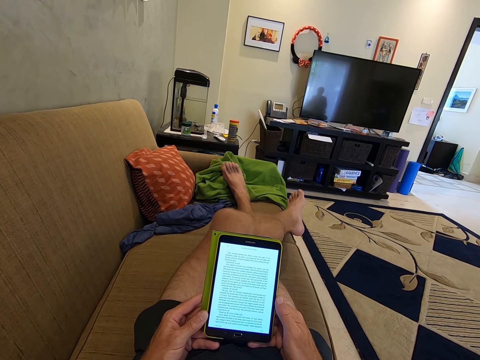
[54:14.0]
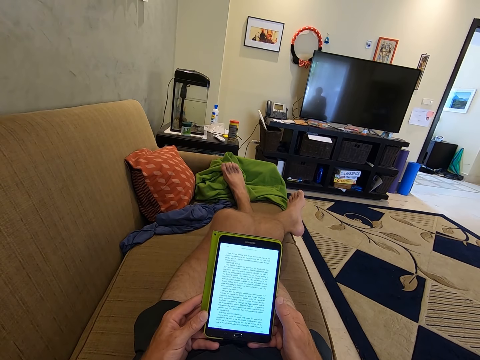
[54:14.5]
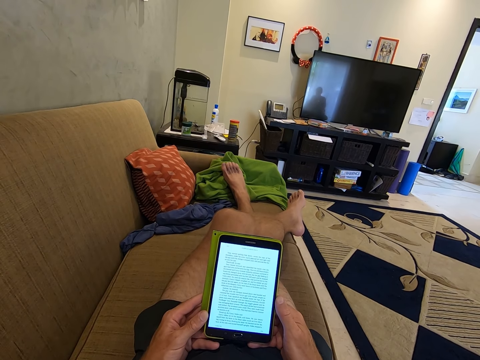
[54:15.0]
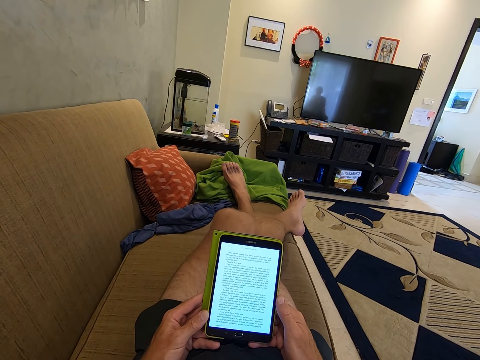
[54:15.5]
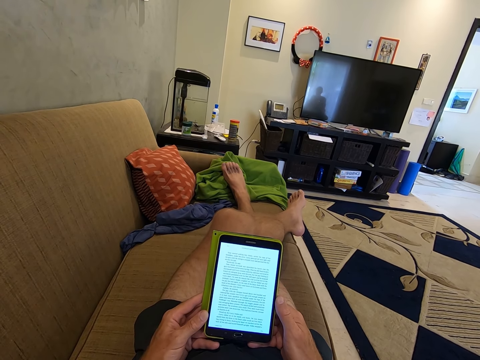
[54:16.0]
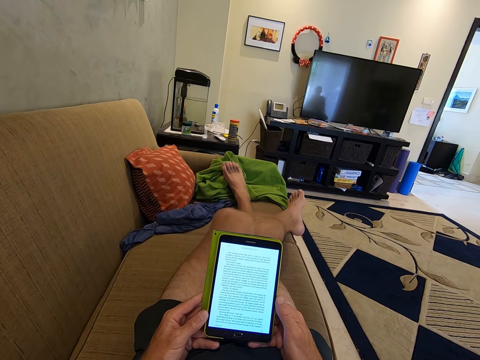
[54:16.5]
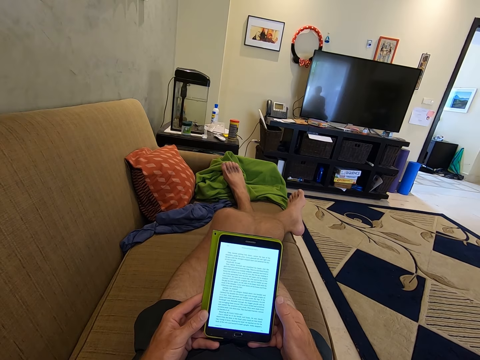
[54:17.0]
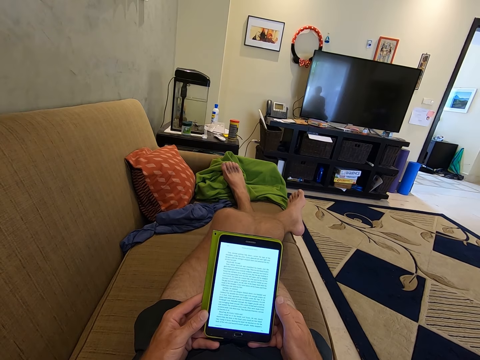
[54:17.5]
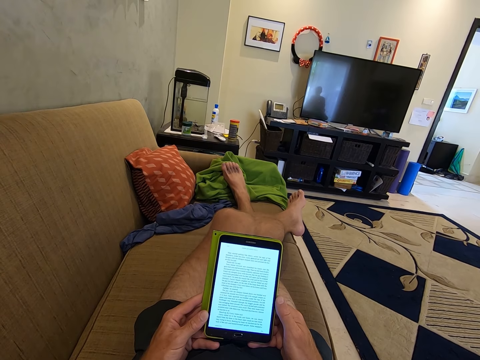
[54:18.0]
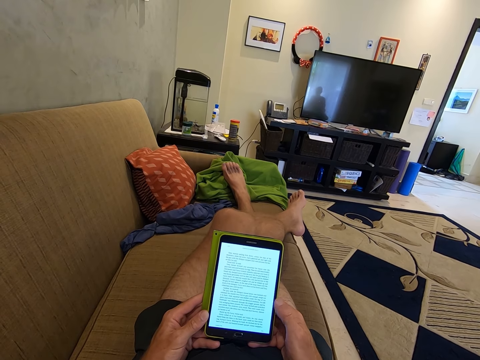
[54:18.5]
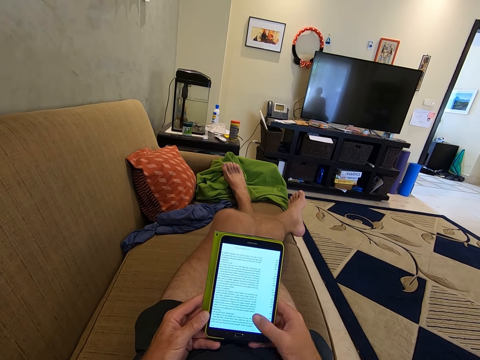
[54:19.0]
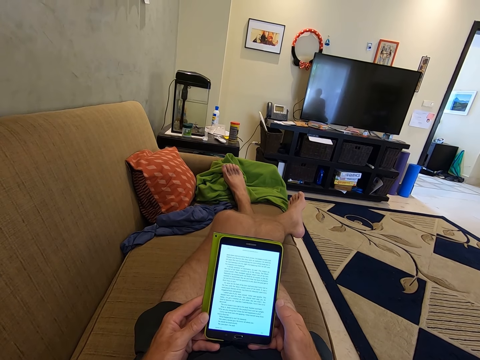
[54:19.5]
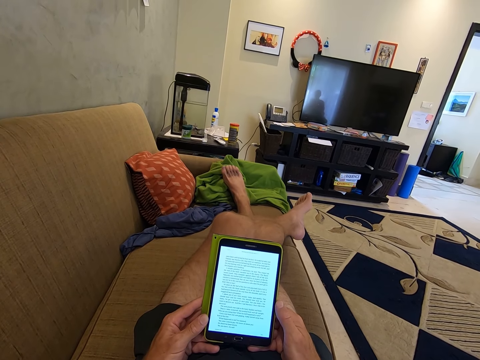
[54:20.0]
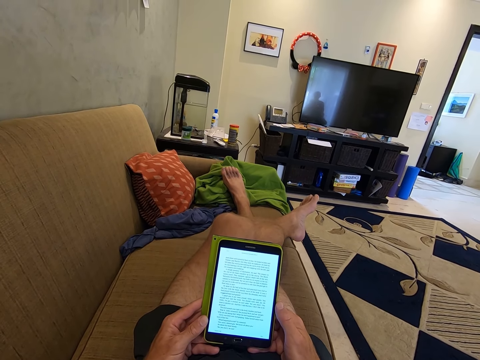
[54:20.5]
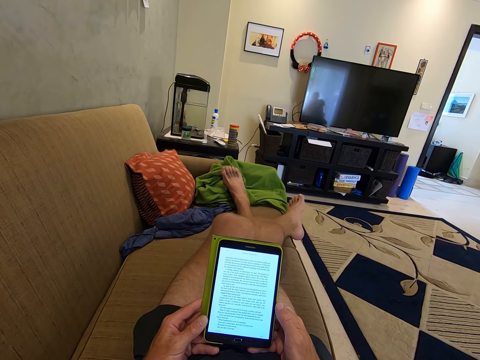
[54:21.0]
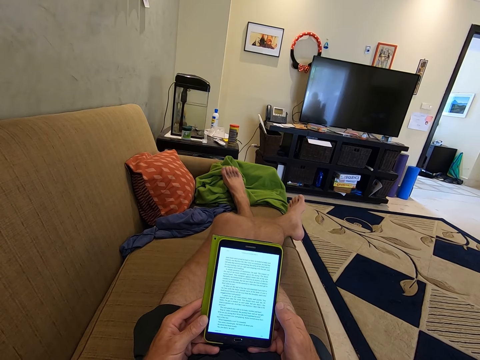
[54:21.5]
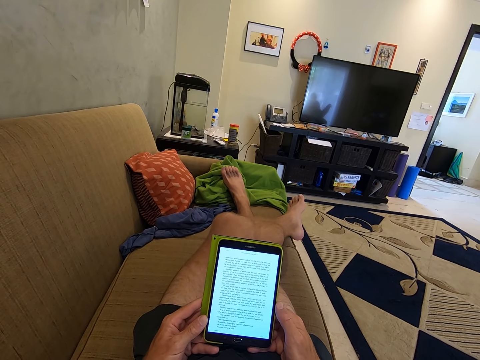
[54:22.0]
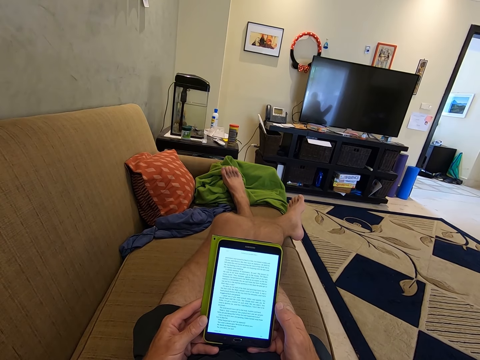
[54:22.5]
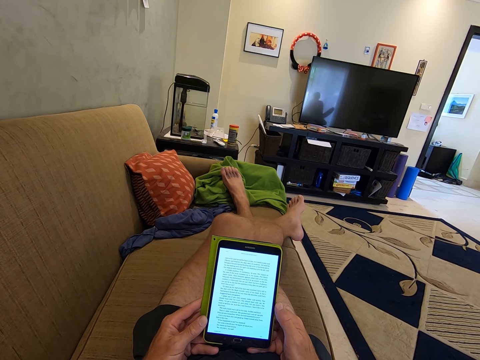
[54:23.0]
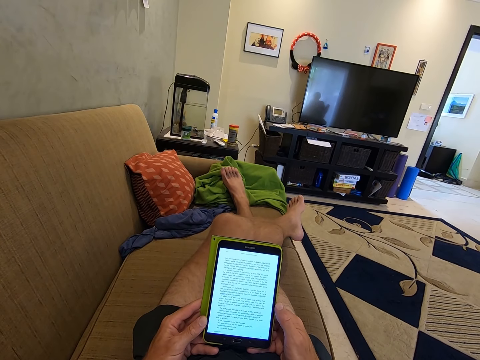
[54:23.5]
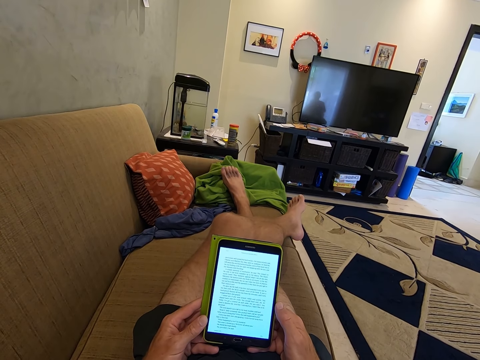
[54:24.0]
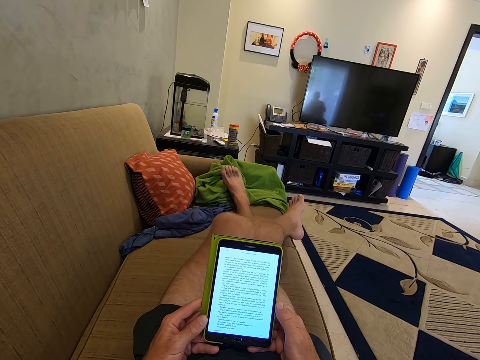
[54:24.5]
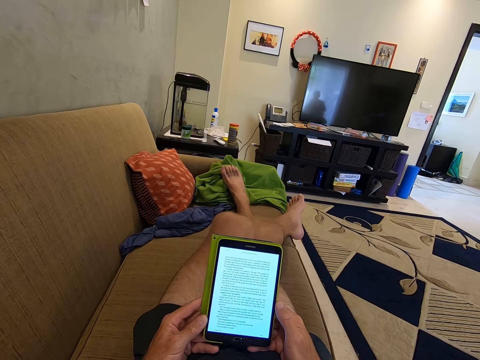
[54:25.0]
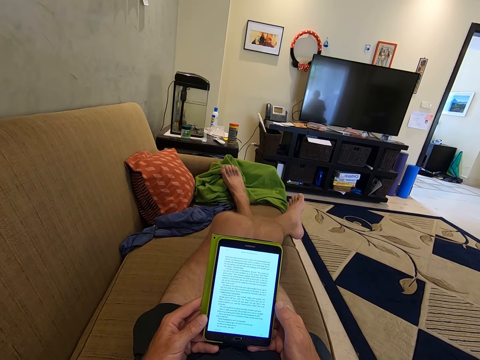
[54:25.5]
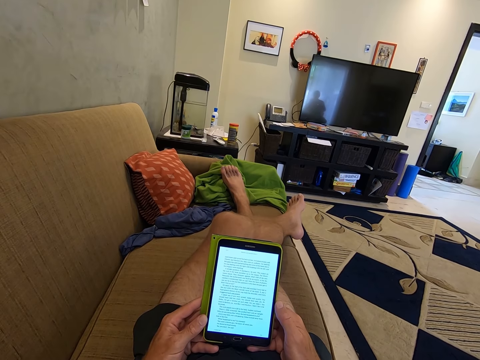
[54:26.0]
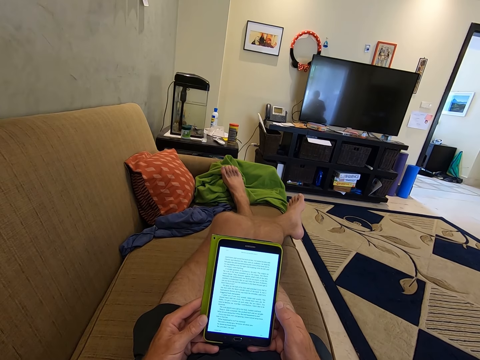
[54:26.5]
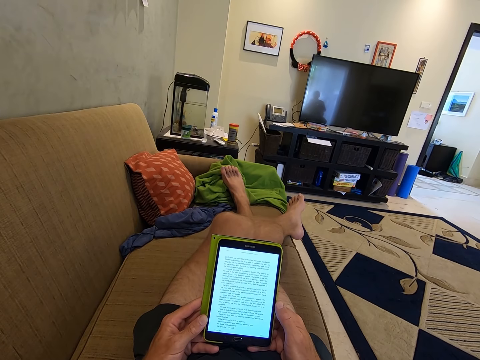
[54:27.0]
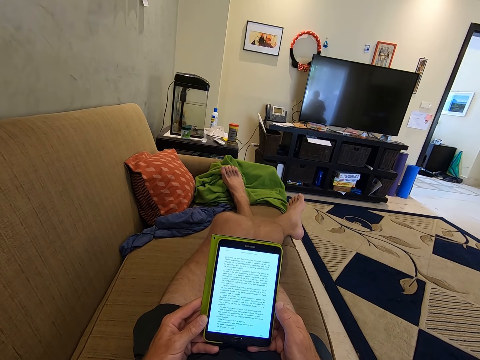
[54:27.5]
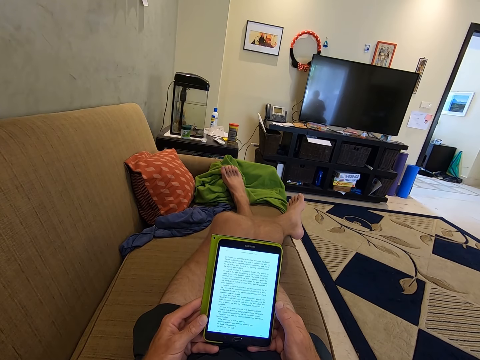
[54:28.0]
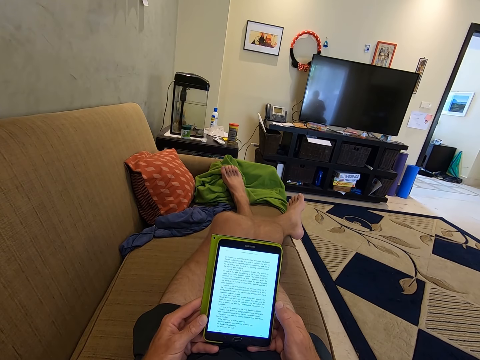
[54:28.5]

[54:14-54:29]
The camera wearer scrolls the phone. They read the phone. They talk and browse on the phone.

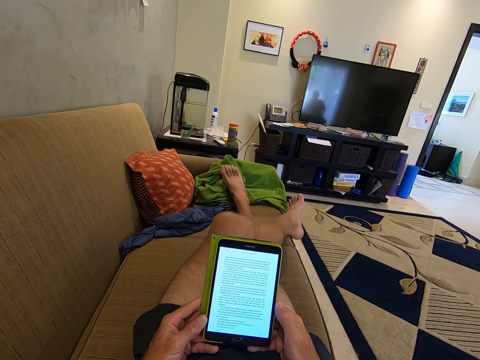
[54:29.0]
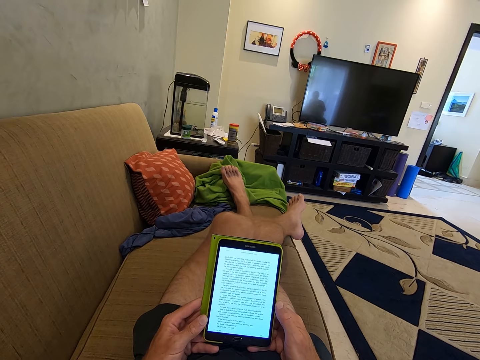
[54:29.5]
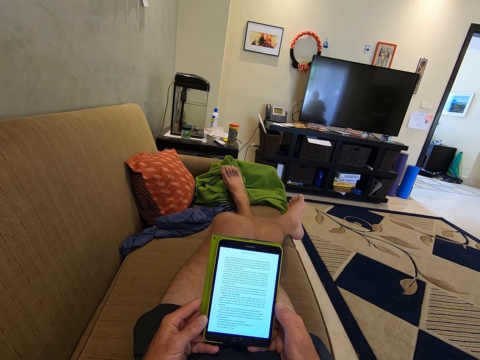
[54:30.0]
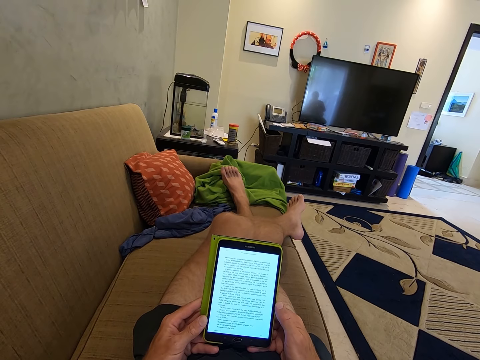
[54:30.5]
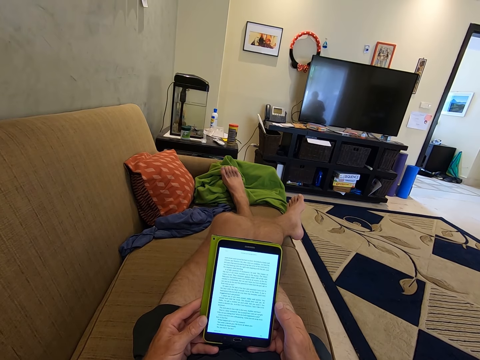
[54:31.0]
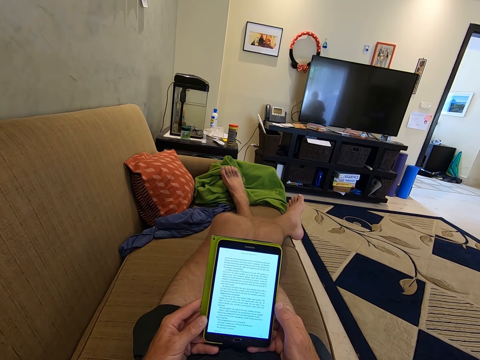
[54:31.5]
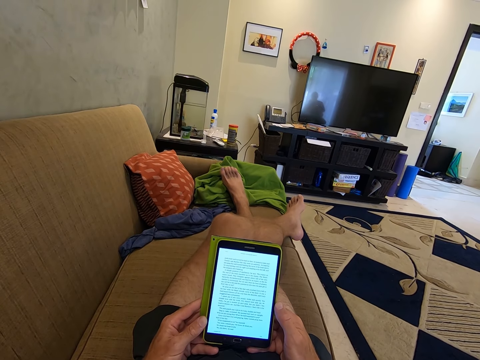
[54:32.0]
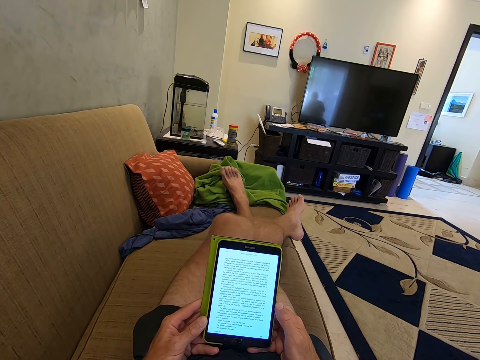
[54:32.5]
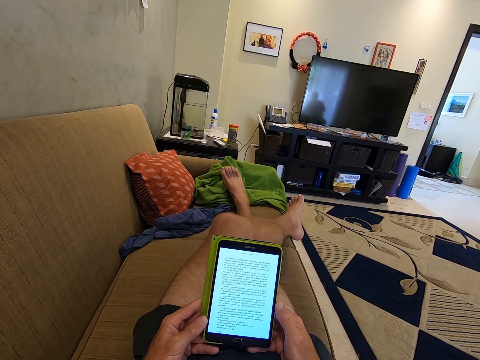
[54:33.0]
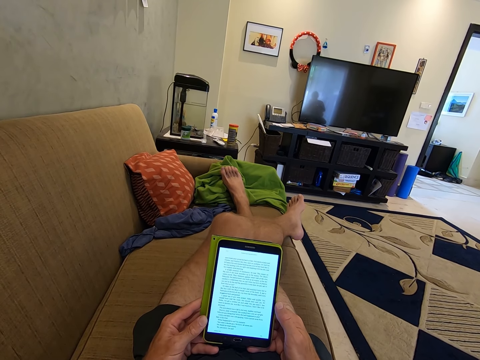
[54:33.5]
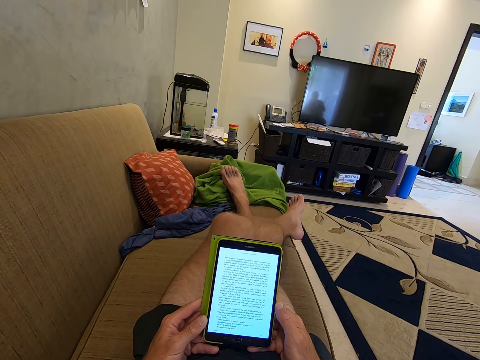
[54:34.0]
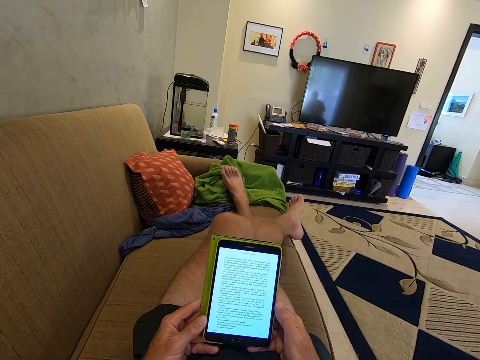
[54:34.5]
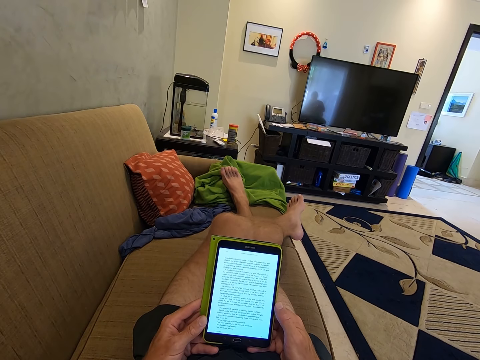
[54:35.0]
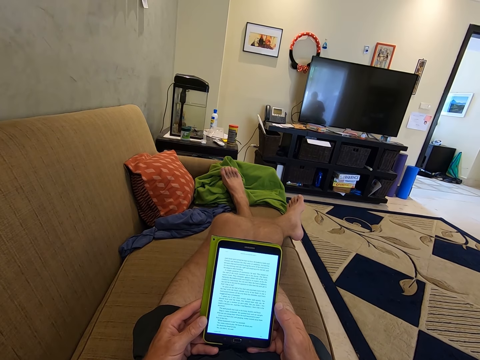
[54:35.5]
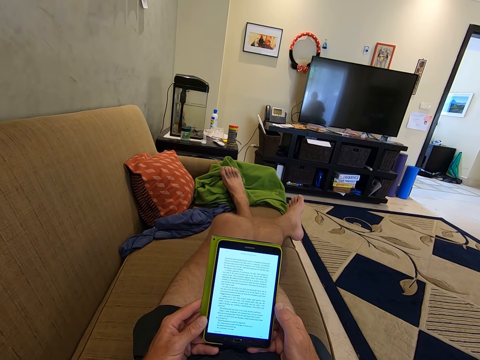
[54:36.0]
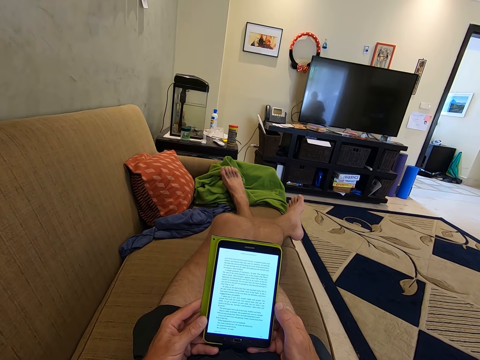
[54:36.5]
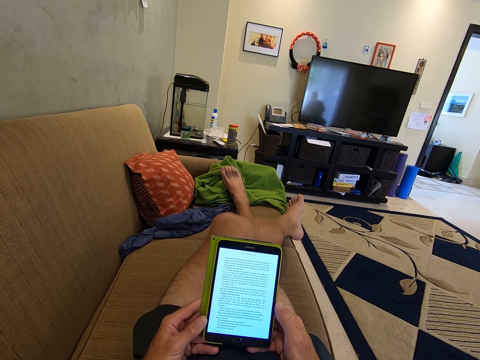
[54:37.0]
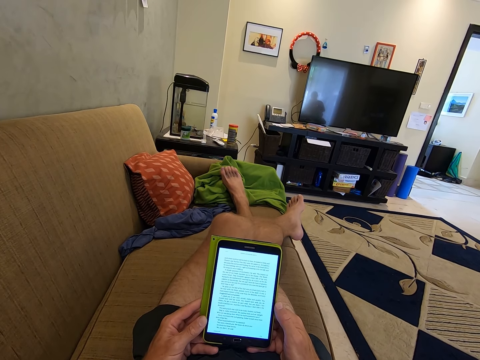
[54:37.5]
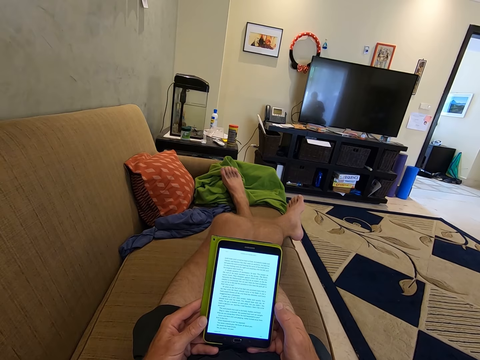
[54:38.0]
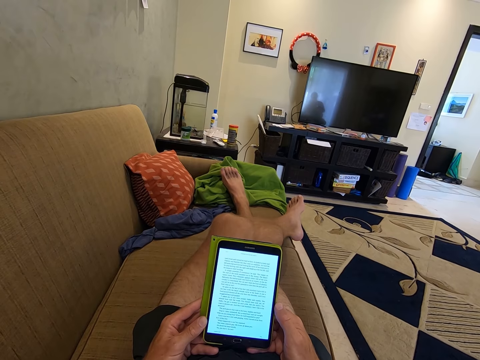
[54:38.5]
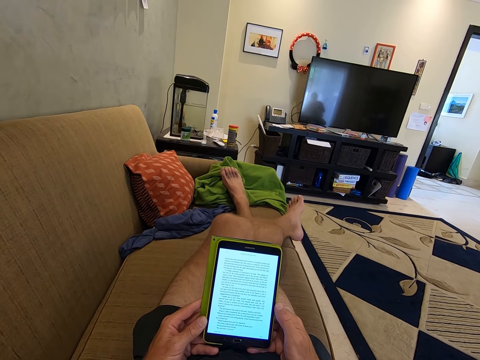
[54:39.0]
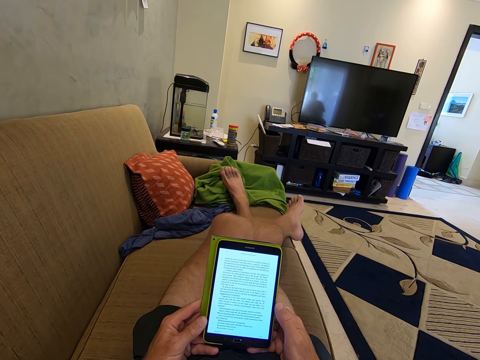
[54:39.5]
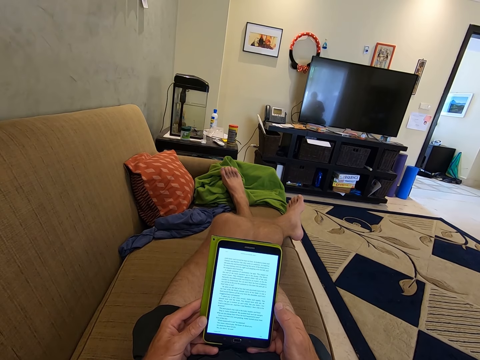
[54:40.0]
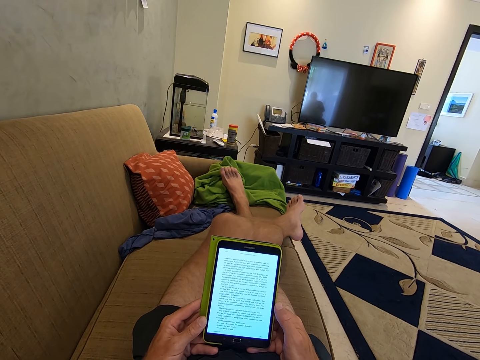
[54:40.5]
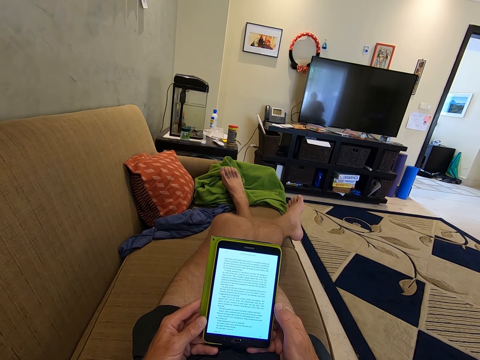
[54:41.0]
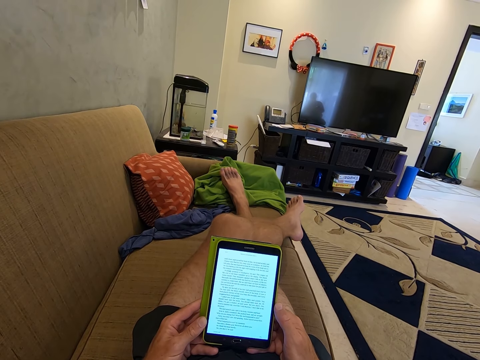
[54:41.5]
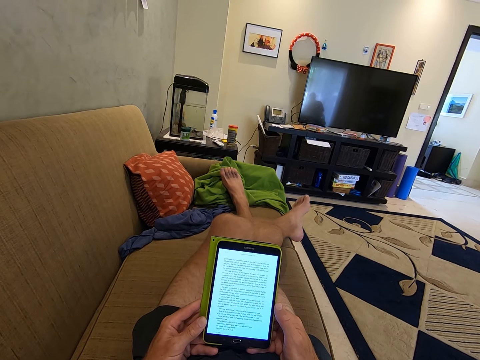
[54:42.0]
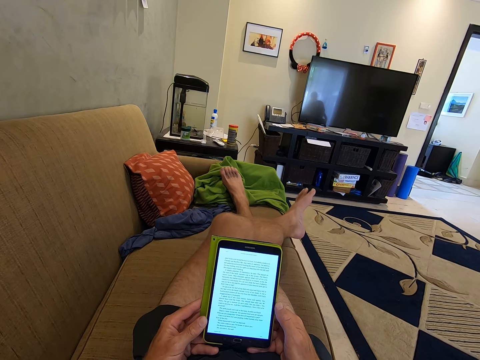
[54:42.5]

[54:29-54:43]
The camera wearer talks and browses on the phone. They twist the left leg.
